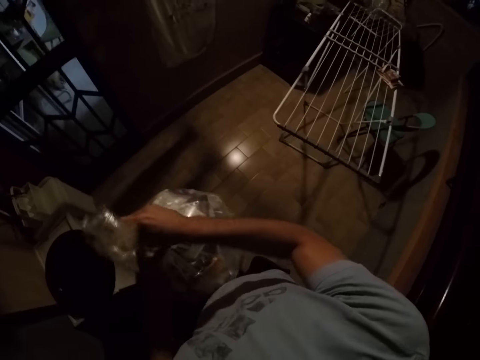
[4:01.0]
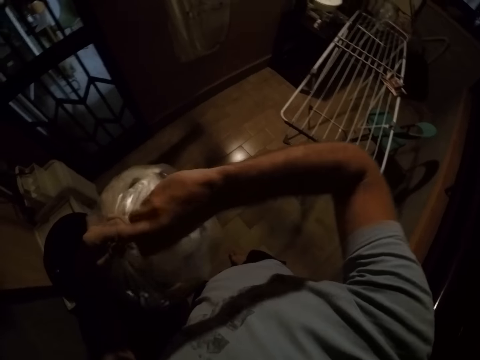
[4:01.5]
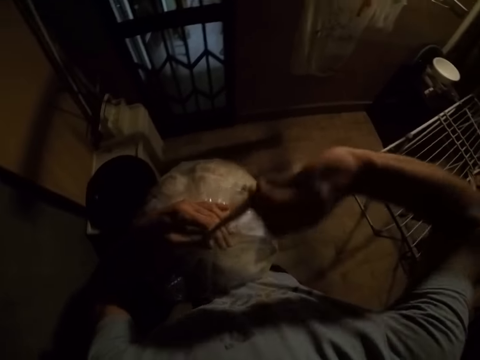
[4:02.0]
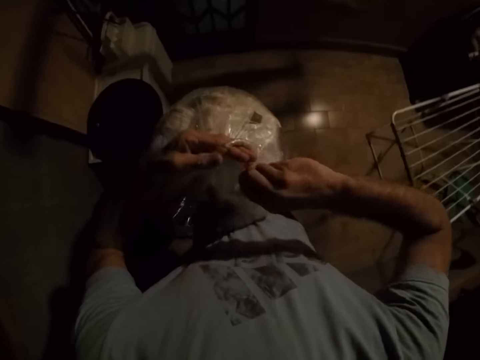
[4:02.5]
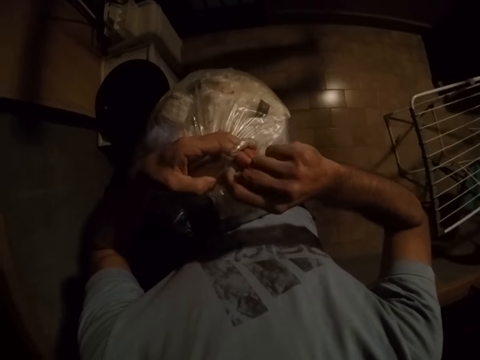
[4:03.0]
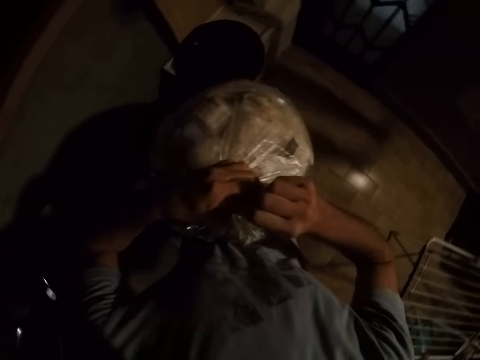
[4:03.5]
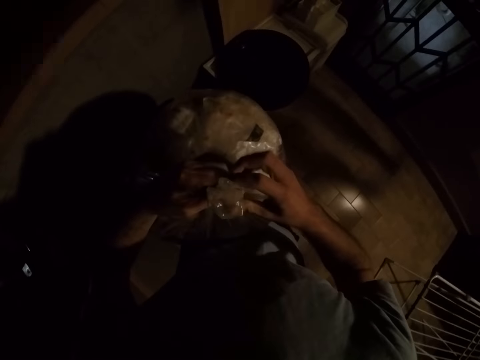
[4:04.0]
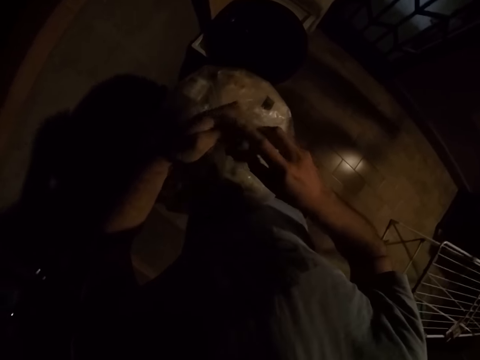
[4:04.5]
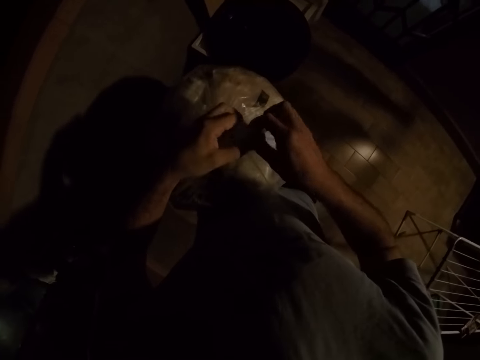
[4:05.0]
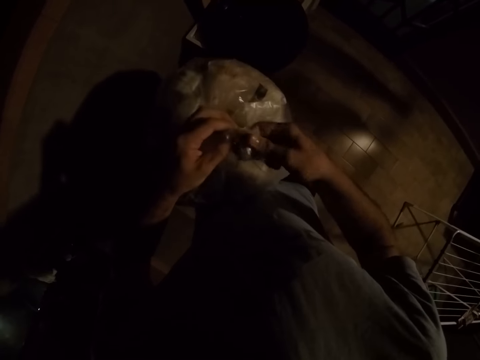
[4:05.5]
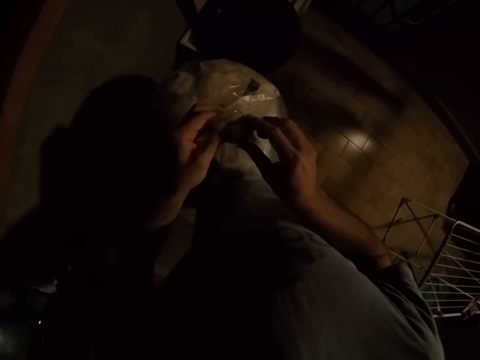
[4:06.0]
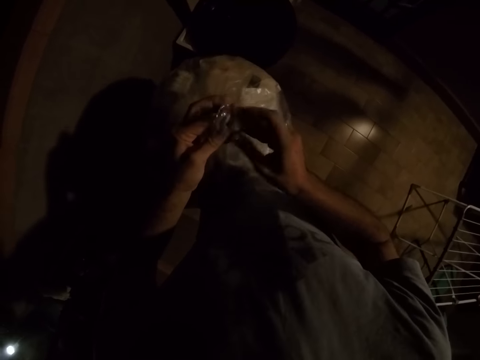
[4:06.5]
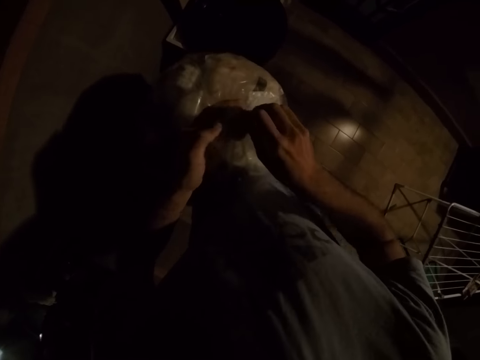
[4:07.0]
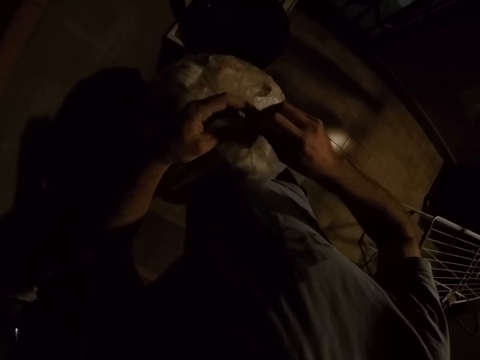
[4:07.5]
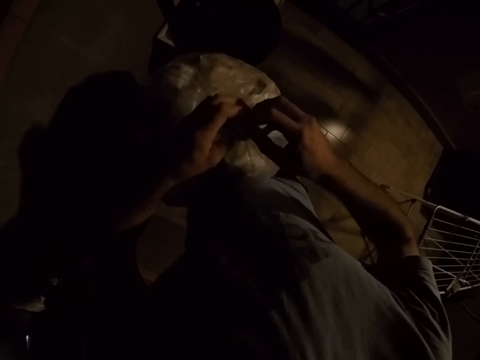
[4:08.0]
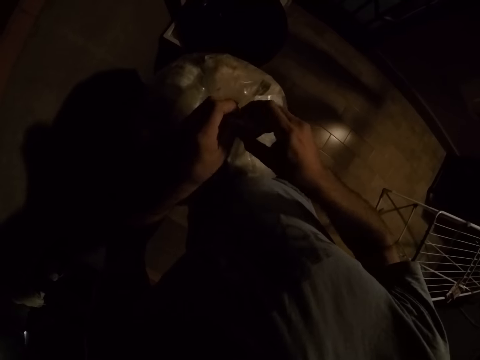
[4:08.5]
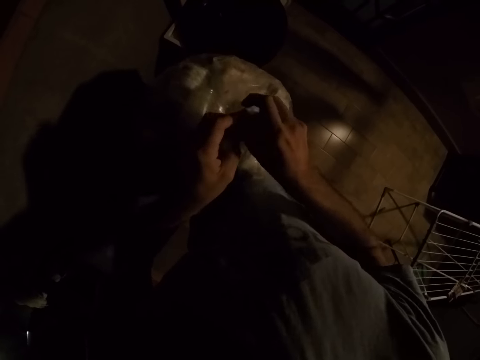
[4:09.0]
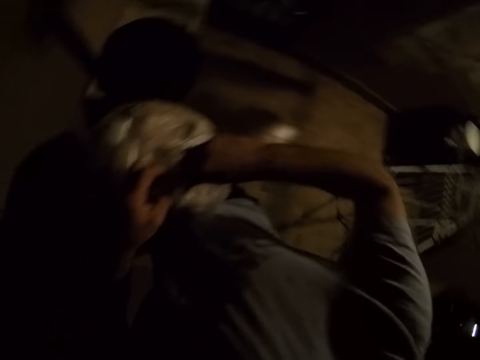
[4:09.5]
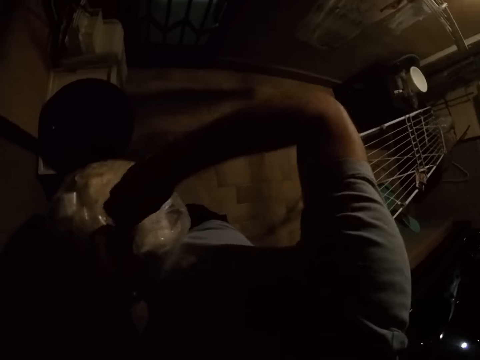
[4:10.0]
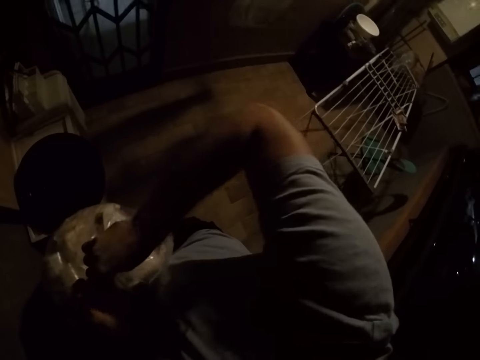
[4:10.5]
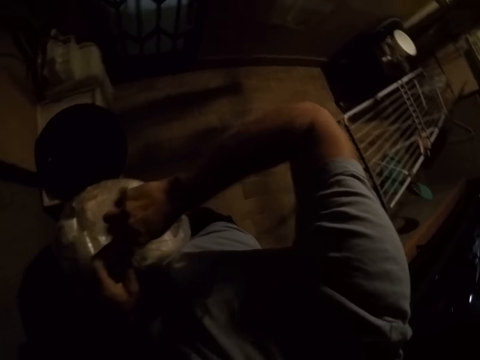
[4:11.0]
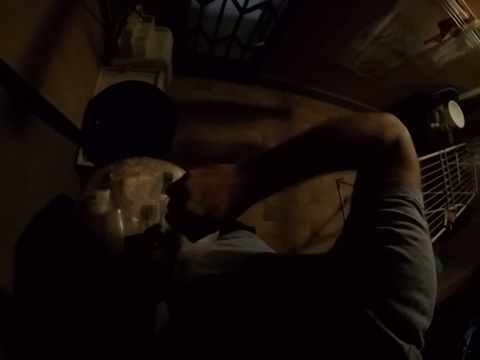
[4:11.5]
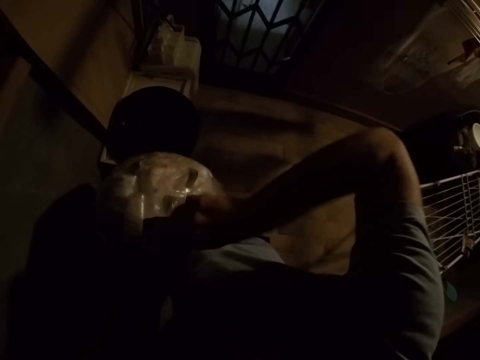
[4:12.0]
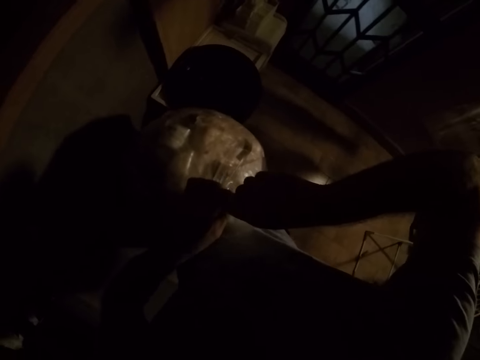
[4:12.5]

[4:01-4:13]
The camera wearer wraps the garbage.

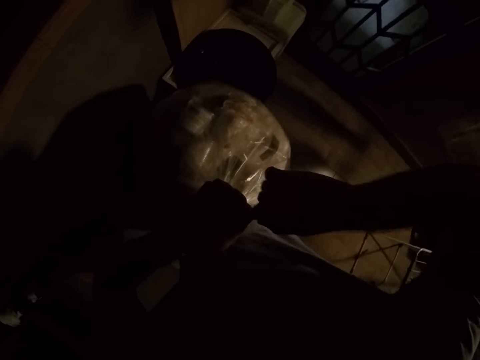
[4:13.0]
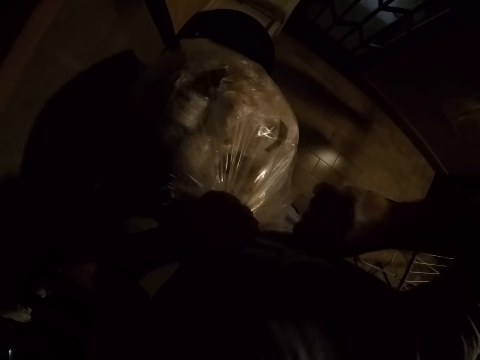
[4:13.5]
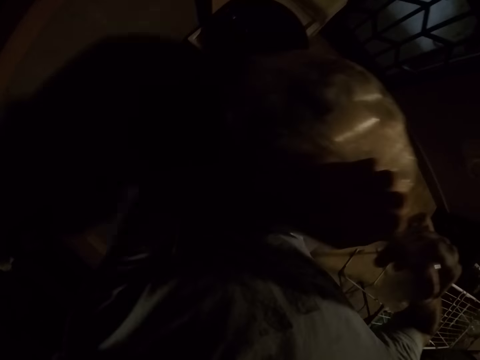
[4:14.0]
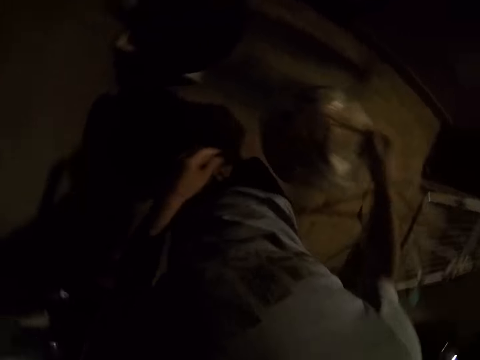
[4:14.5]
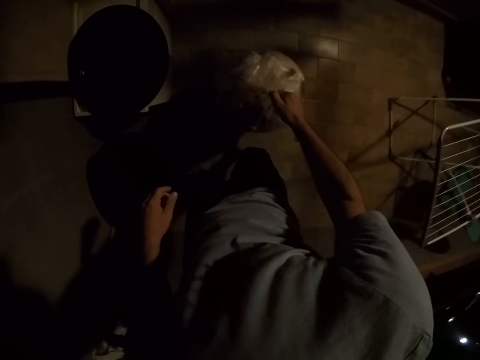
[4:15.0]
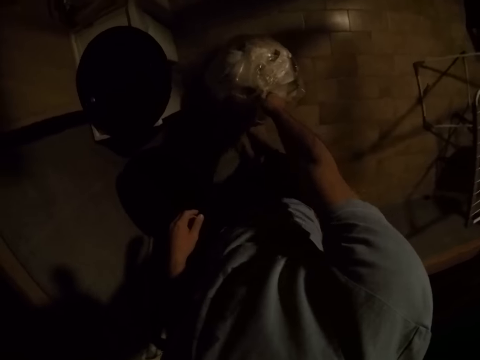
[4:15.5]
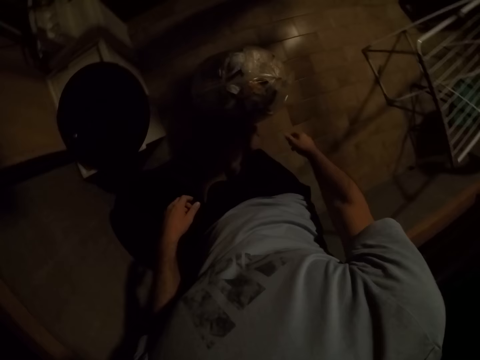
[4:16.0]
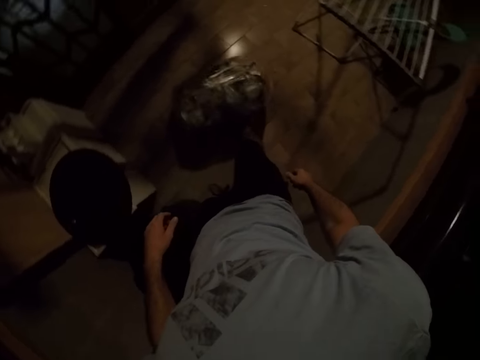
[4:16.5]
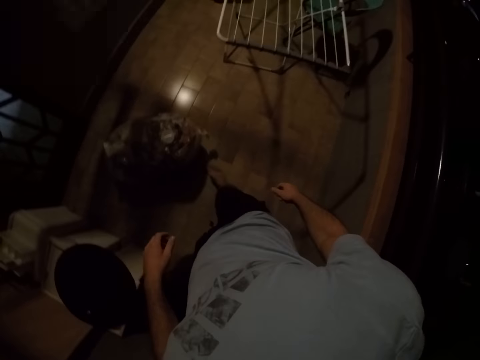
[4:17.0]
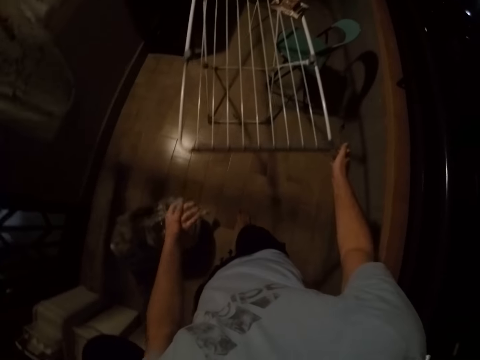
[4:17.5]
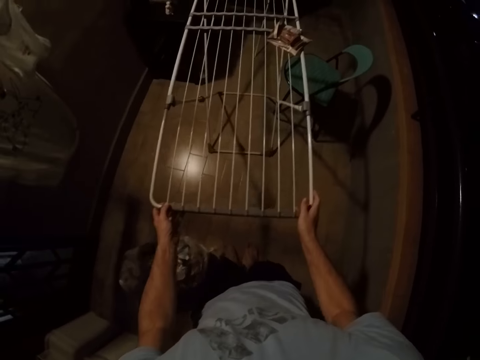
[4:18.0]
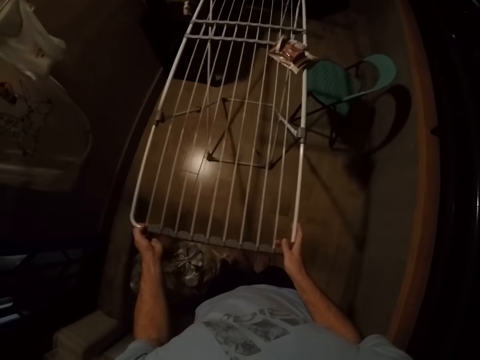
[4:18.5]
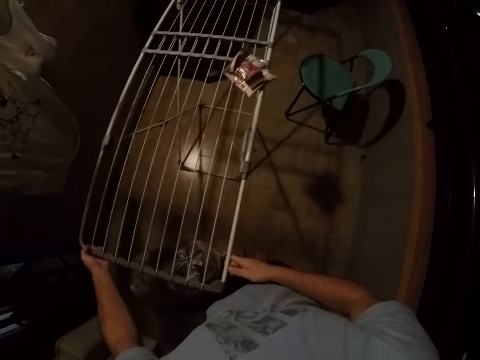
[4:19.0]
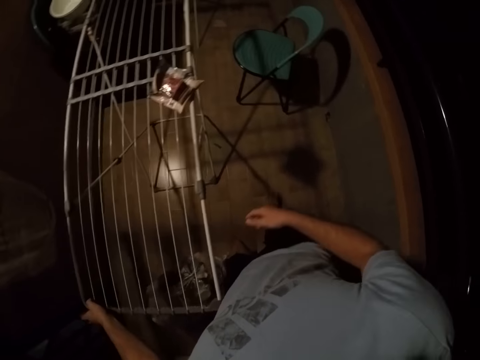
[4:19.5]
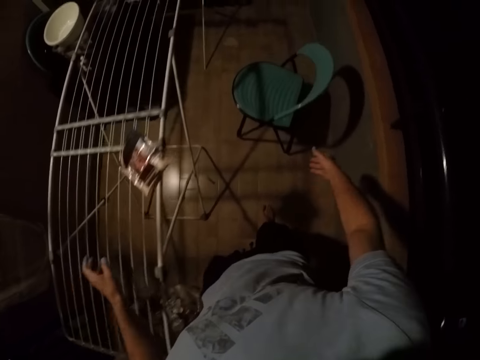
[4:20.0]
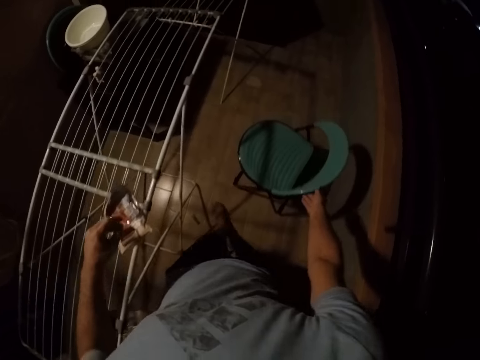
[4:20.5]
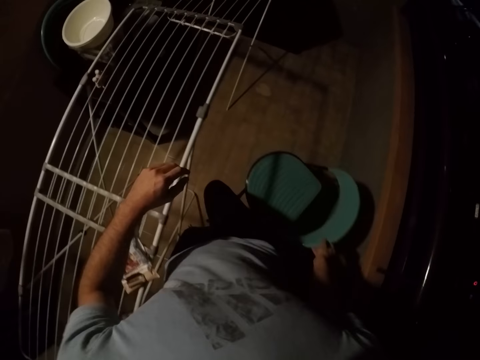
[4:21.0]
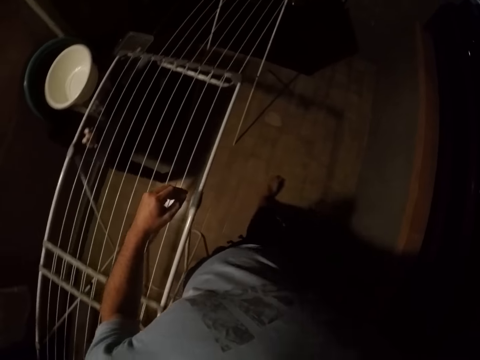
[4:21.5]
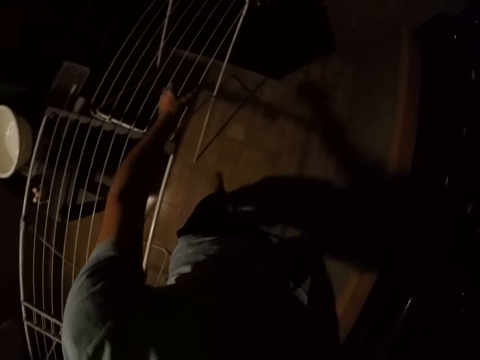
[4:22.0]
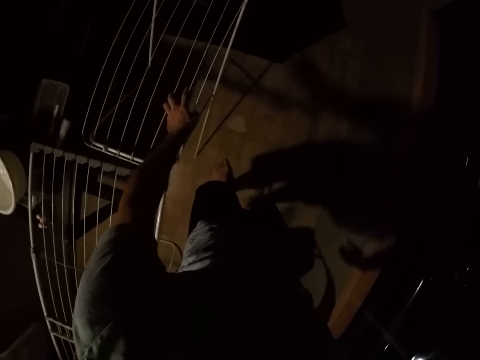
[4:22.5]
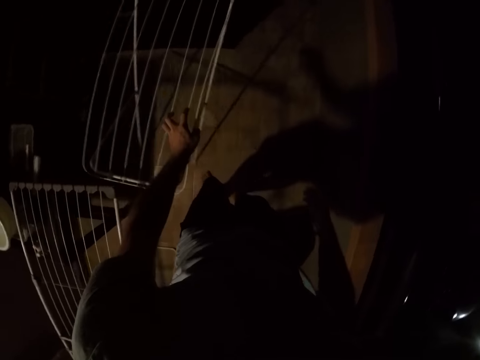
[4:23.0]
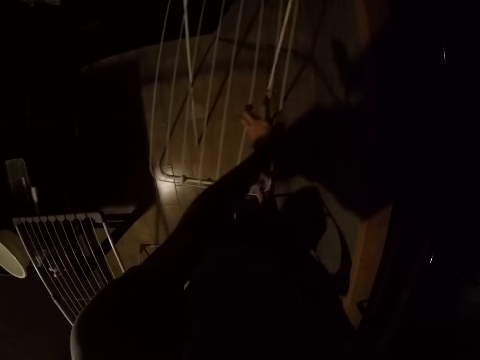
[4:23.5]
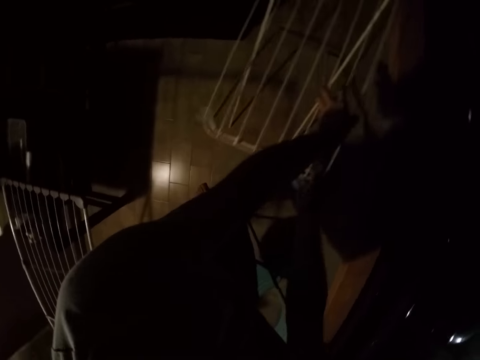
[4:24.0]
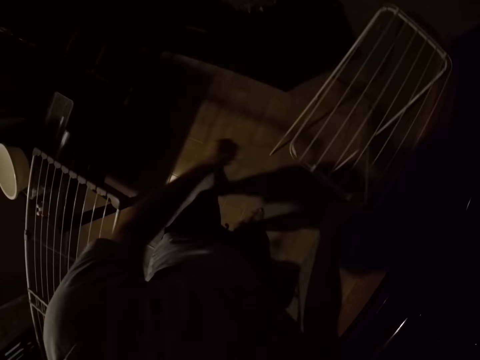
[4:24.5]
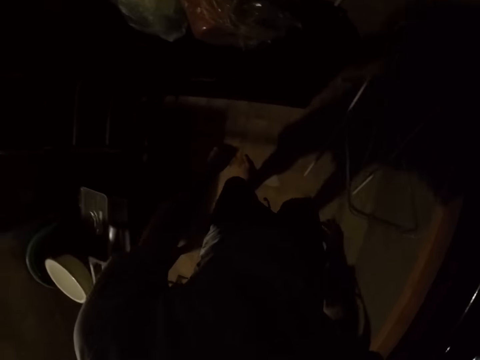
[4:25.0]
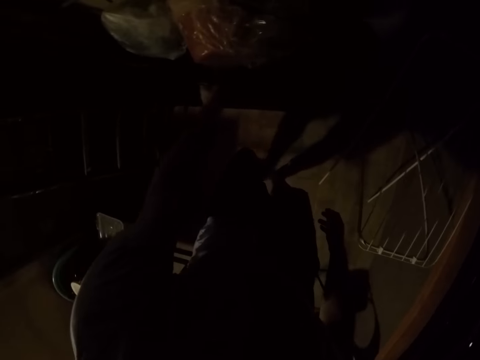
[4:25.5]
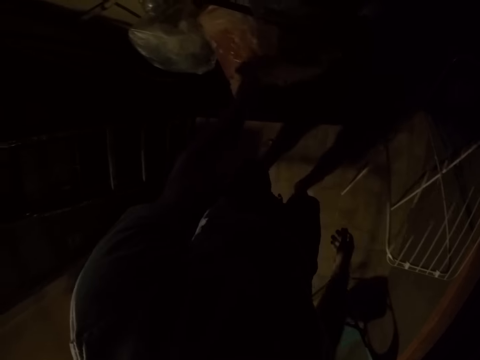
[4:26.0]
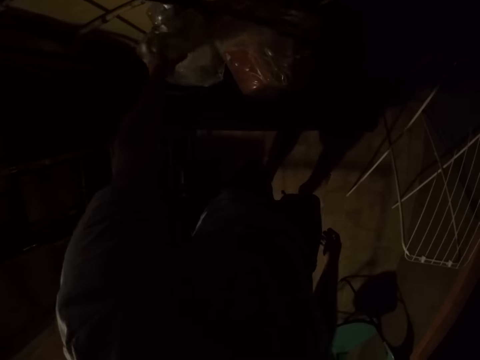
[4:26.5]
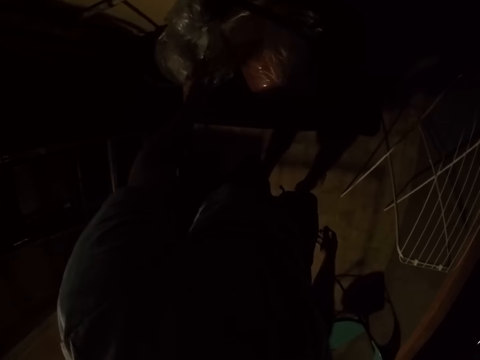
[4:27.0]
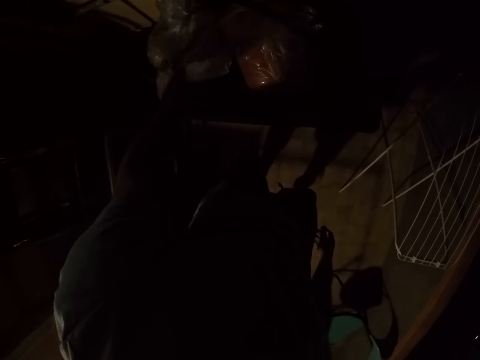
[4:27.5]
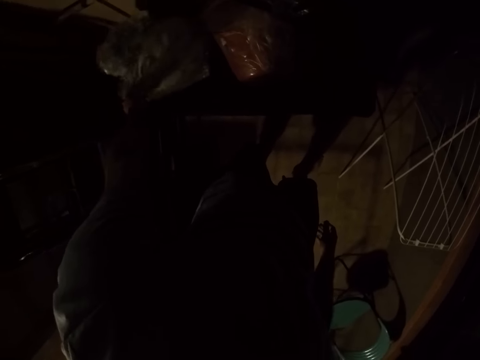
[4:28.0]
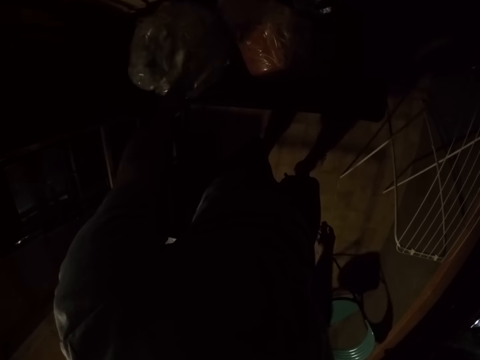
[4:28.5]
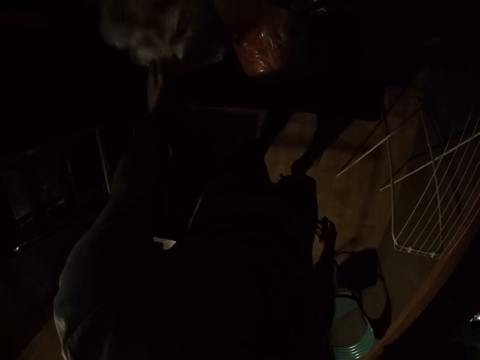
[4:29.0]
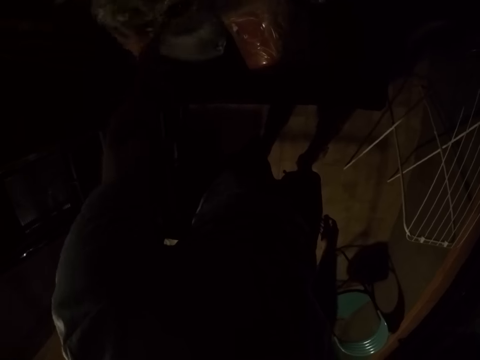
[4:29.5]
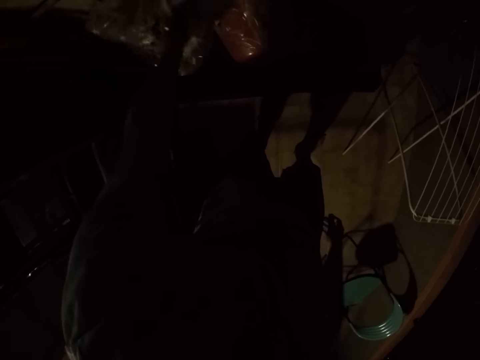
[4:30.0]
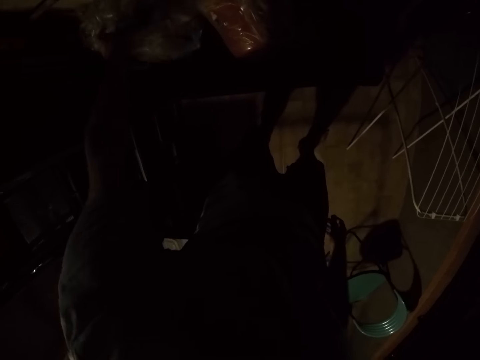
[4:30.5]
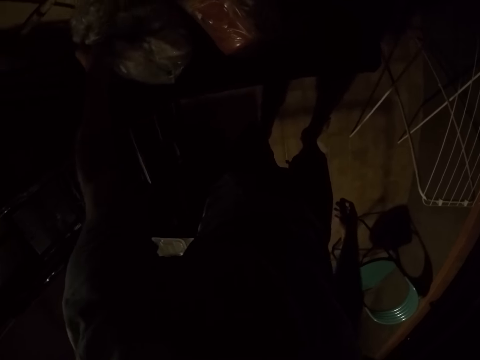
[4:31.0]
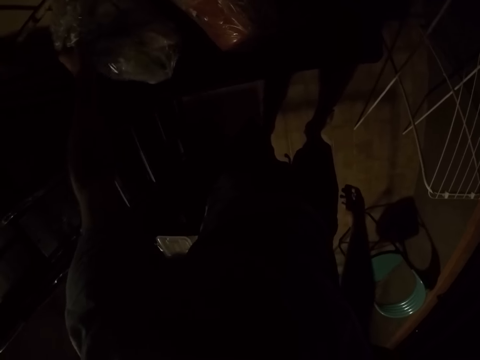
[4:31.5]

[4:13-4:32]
The camera wearer puts the garbage on the floor. They push an iron table. They push a chair. They push the iron table. They check something.
